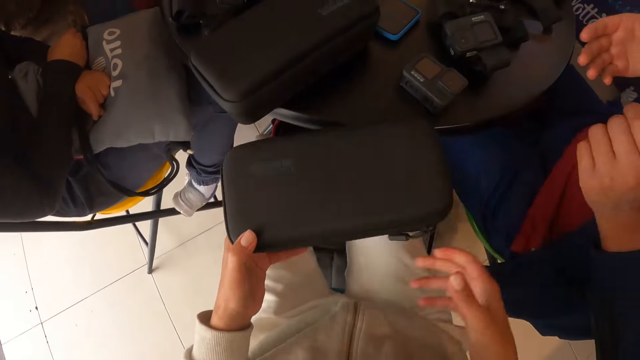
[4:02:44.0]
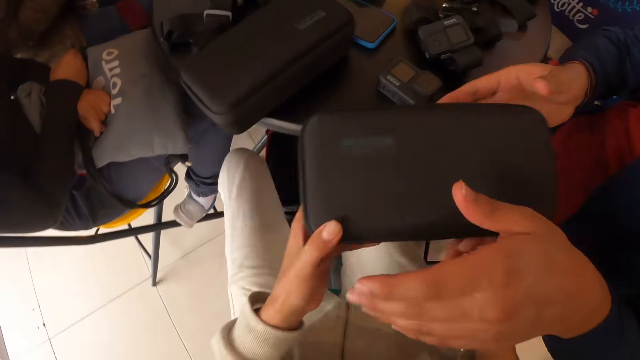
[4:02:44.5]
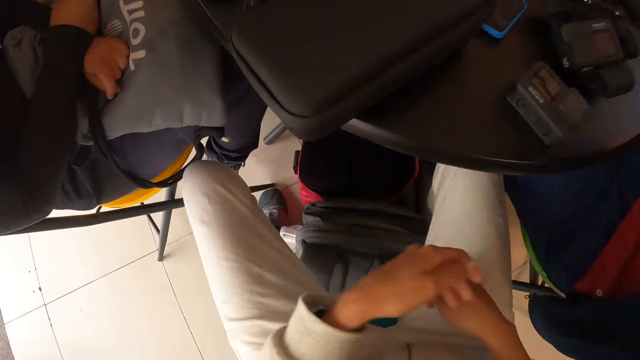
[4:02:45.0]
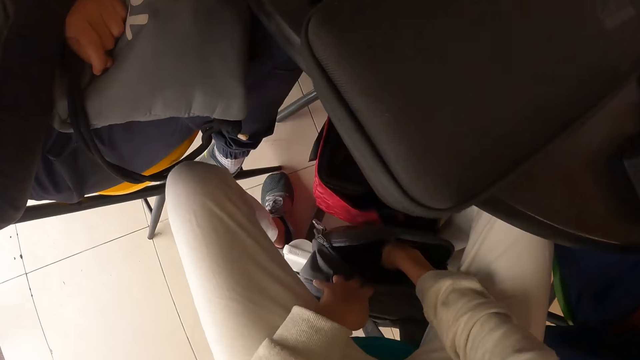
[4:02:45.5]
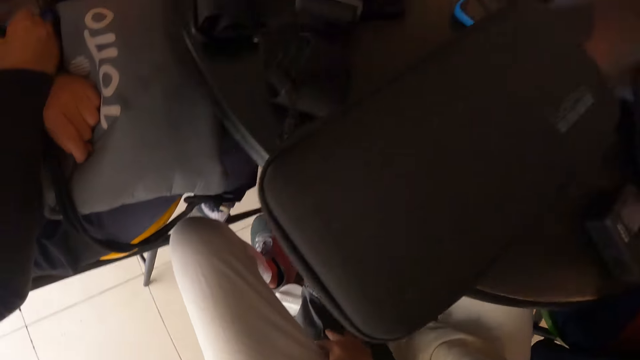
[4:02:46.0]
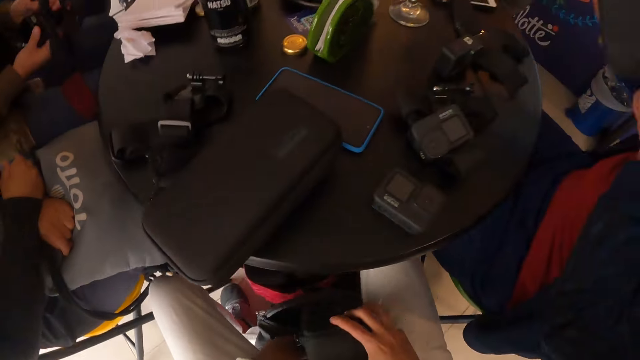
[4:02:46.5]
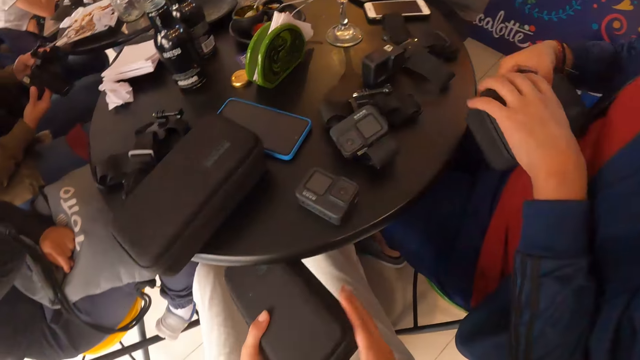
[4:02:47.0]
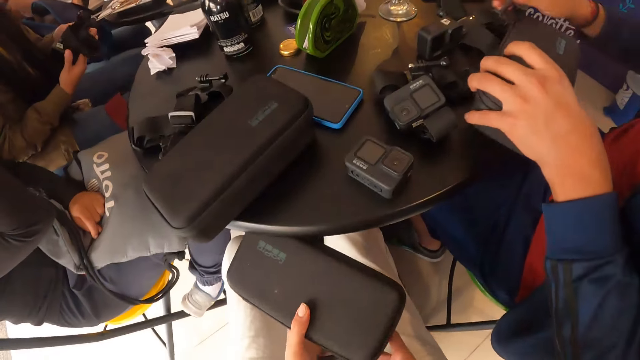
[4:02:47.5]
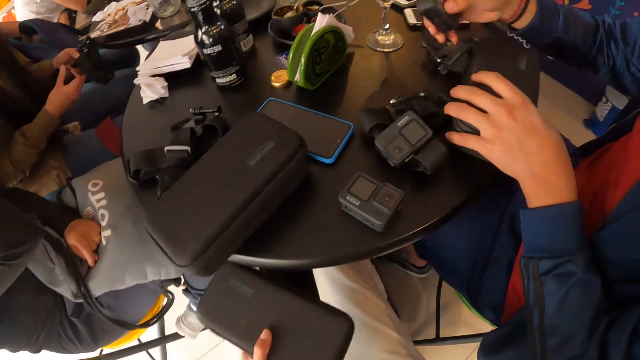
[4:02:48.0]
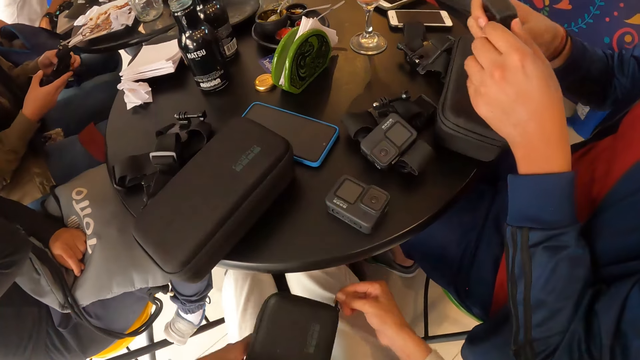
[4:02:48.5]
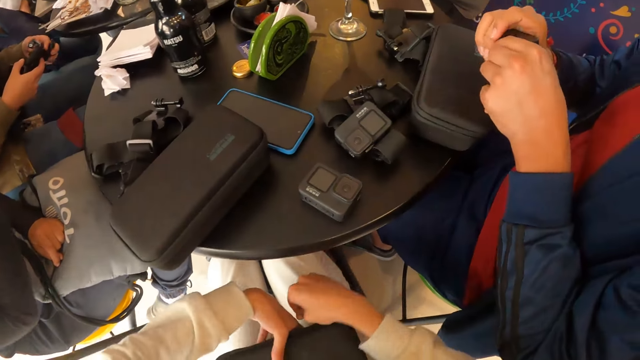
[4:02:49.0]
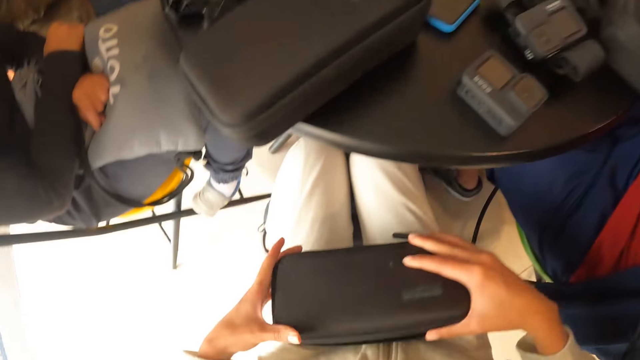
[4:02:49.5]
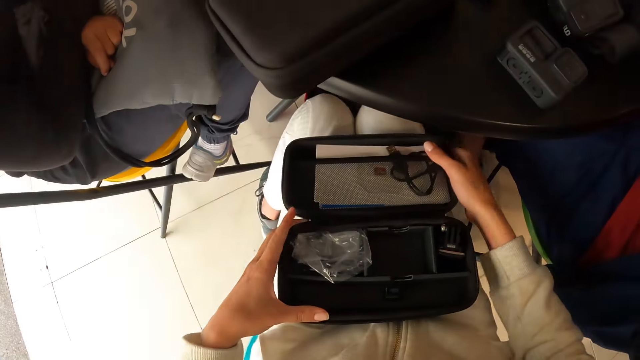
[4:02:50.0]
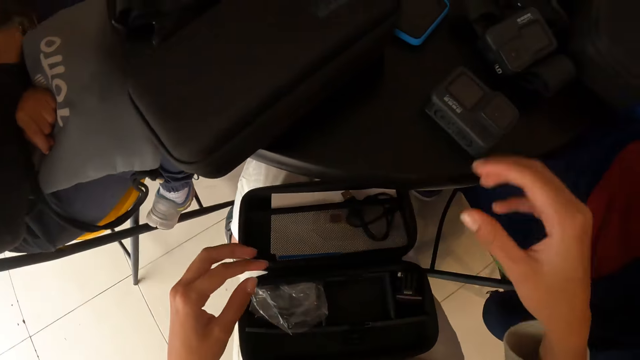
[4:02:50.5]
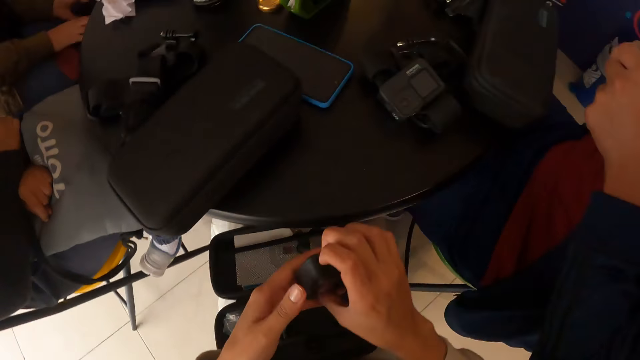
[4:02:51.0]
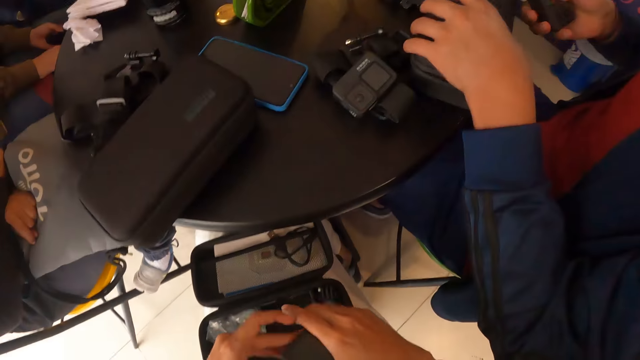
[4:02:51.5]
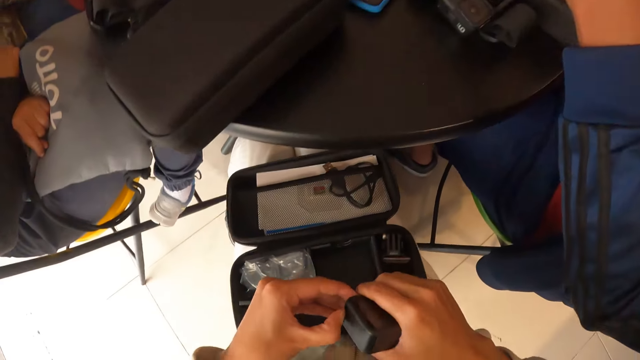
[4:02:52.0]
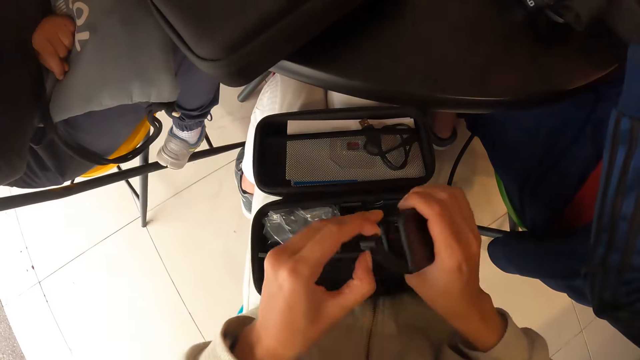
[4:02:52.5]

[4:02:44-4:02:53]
The camera wearer picks up the bag. The man receives the pouch in both of the camera wearer's hands with both hands. The camera wearer gives out the bag. She brings out a pouch from the bag on the floor with her right hand. She touches the bag. She holds the pouch with both hands. She unzips the pouch in her left hand with her right hand. The man drops the pouch in his left hand on the table. The camera wearer picks up the bag. She picks up the camera on the table with her right hand. The man opens a latch on the camera with his left hand. The camera wearer opens the pouch on her lap with her right hand. She picks up the camera on the table with her right hand. She rotates the camera with both hands. She opens the latch of the camera with her left hand.

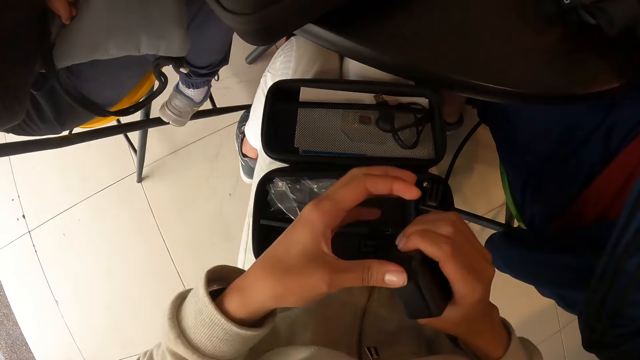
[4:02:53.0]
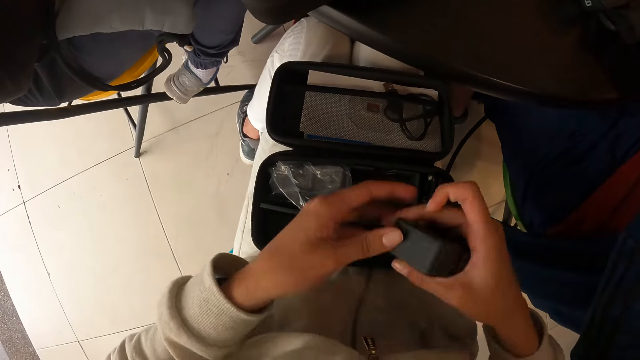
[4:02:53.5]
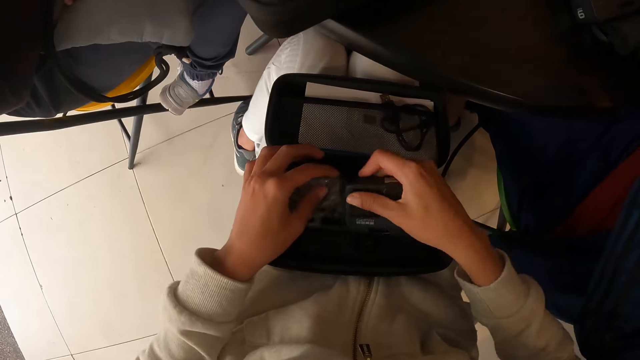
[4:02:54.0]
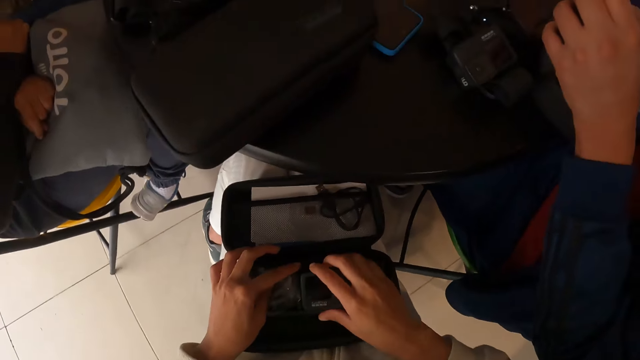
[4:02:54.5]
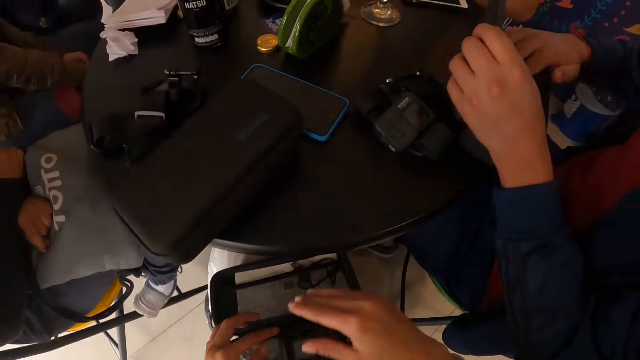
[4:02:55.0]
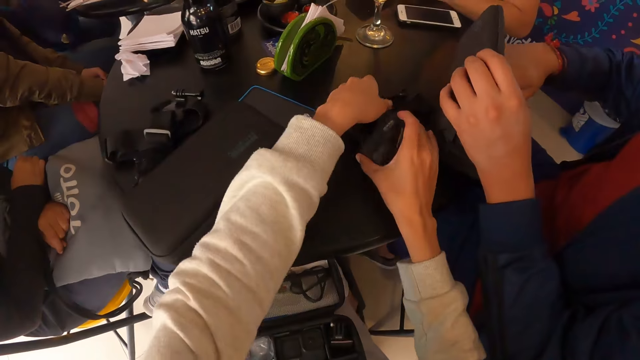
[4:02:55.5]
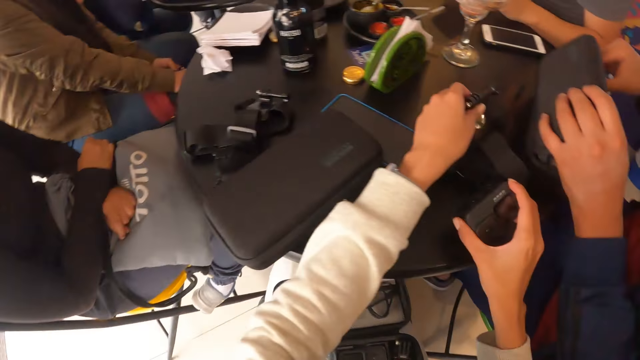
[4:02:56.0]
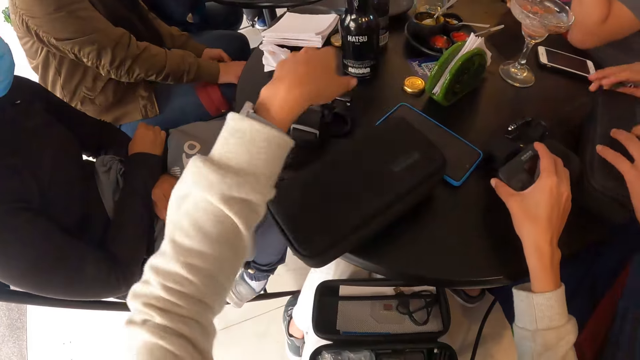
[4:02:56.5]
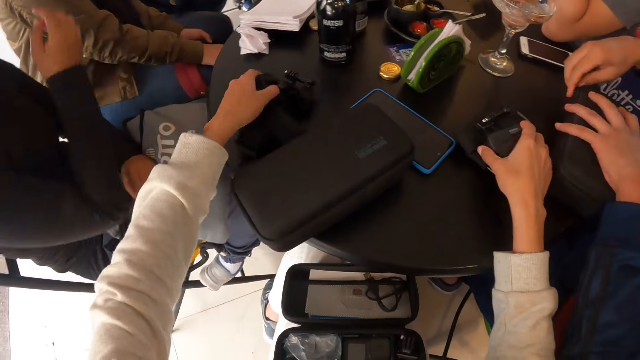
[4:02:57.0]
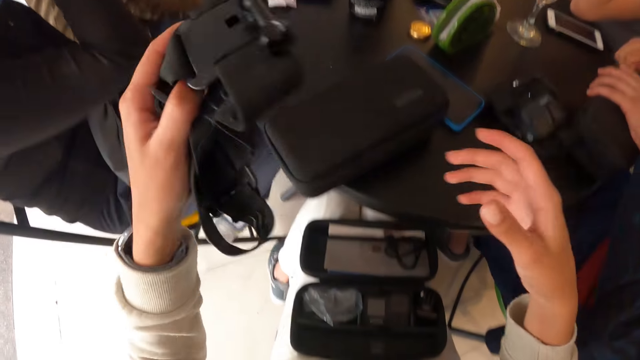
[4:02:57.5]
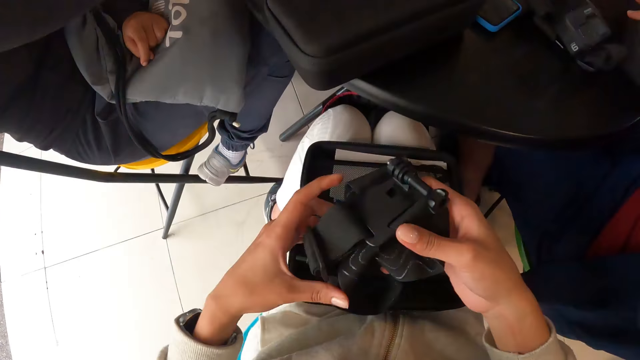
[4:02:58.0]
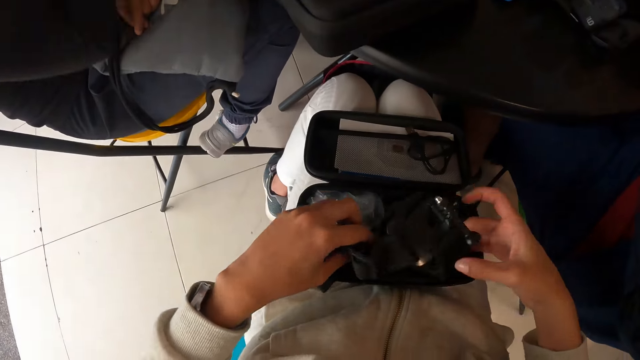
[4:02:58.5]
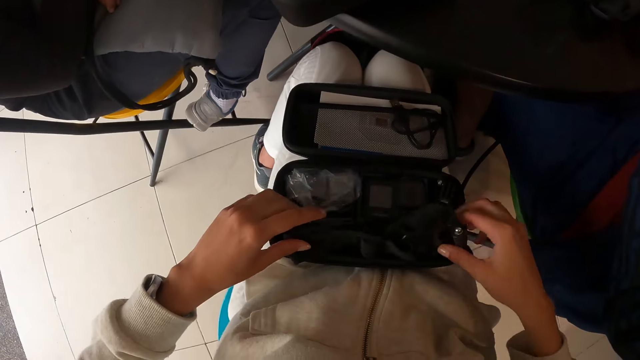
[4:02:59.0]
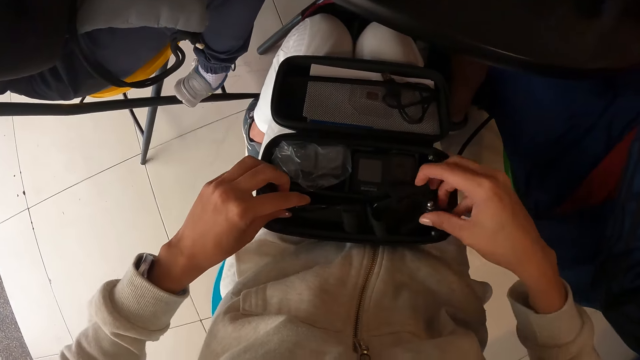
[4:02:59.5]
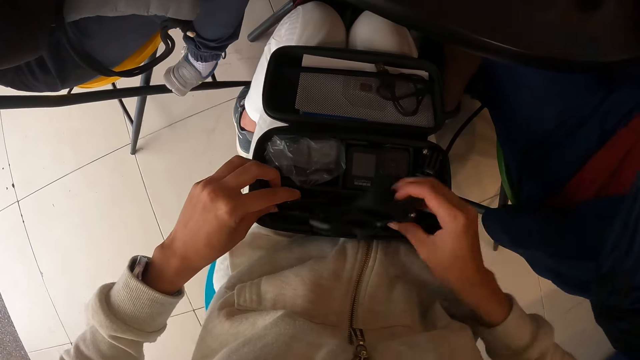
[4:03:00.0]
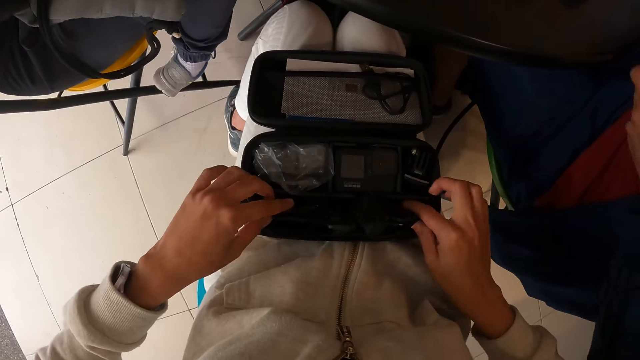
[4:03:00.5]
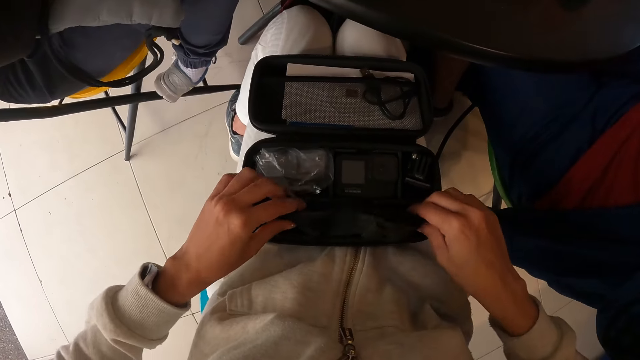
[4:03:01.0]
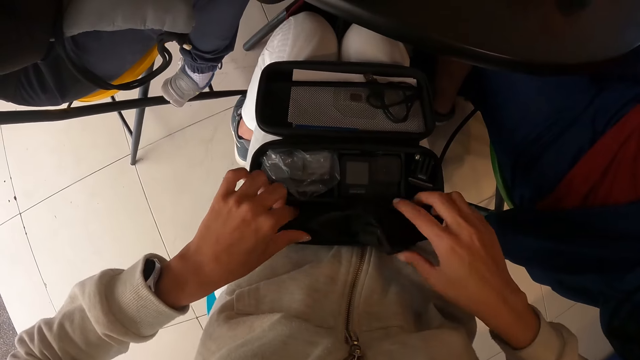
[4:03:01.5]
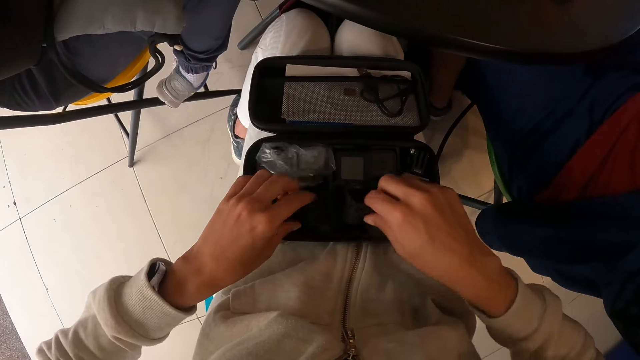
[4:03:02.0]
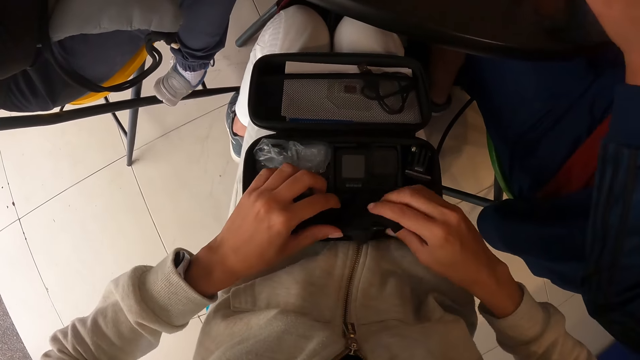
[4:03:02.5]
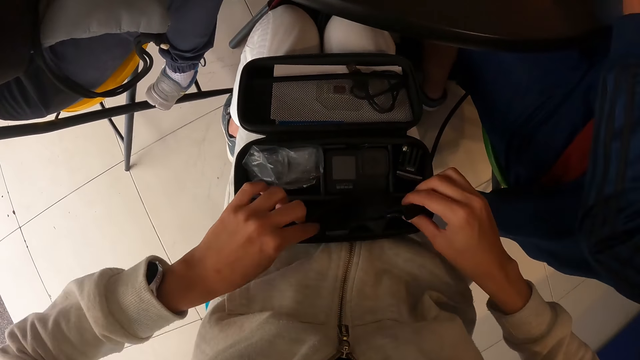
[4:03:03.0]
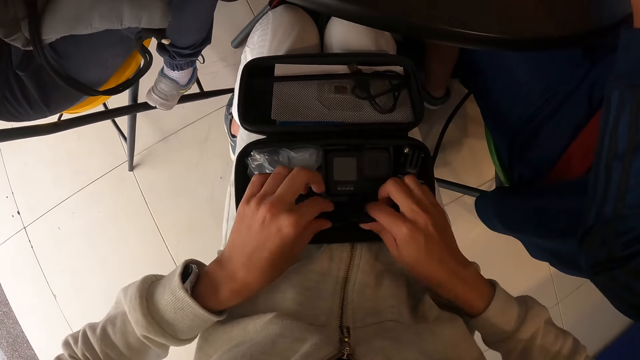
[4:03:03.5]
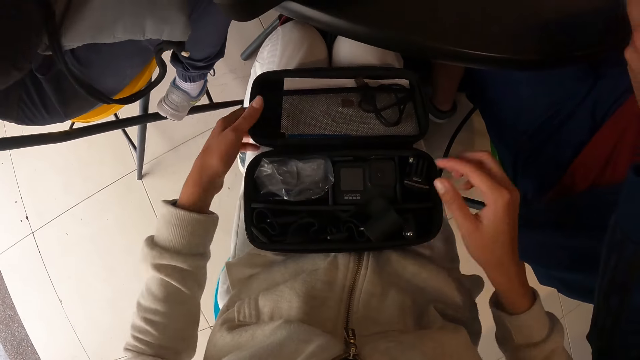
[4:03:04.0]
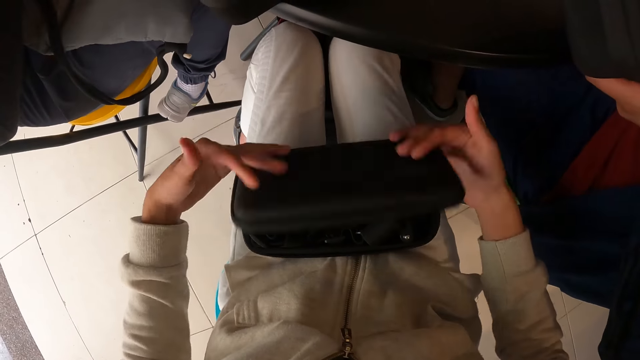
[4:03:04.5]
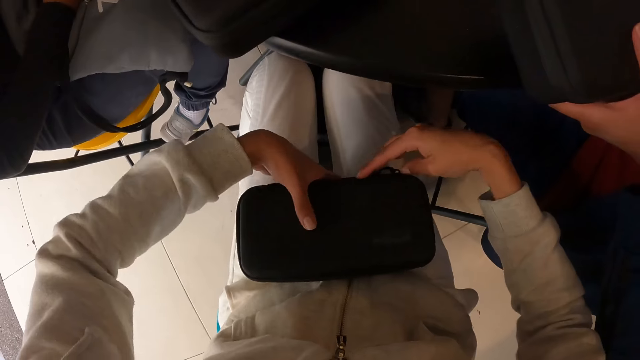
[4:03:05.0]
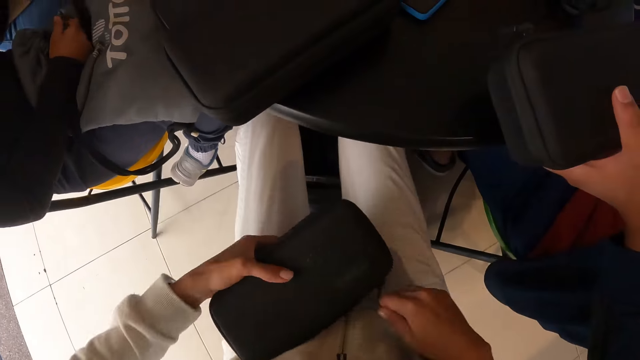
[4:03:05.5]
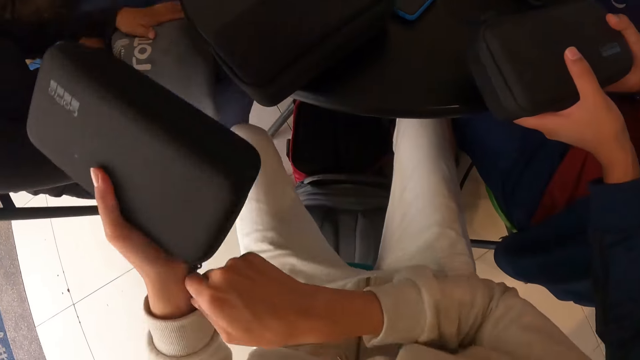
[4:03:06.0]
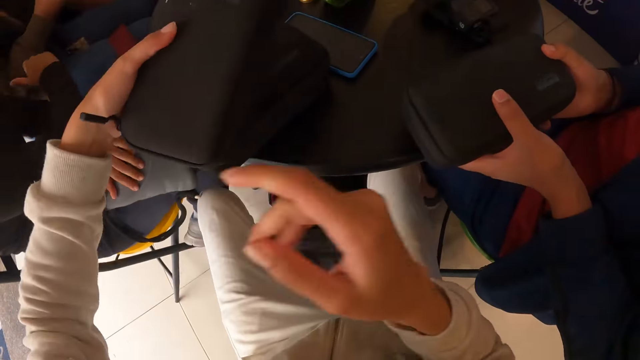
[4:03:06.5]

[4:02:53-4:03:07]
The camera wearer closes the latch of the camera with her left hand. She places the camera in her right hand in the pouch. She picks up the camera on the table with her right hand. She picks up a camera cable on the table with her left hand. She drops the camera cable on the table with her left hand. She picks up the head camera band on the table with her left hand. She drops the camera on the table with her right hand. She places the head camera band in both hands in the pouch on her lap. She closes the pouch on her lap with both hands. She zips the pouch on her lap with her right hand.
